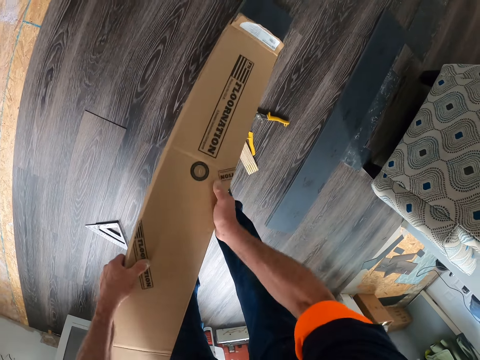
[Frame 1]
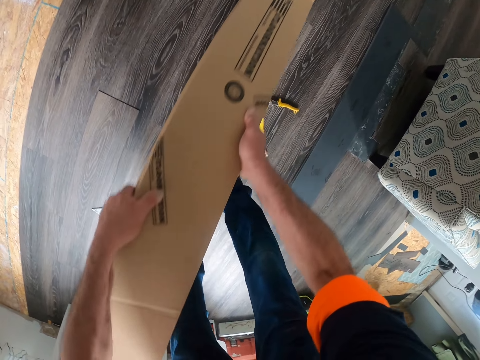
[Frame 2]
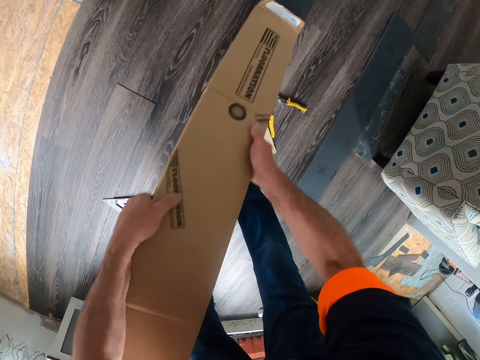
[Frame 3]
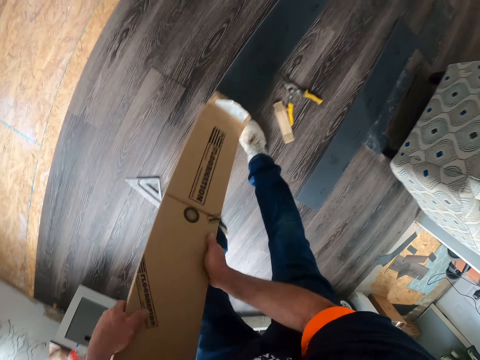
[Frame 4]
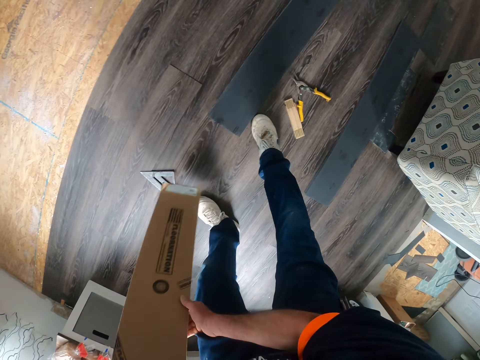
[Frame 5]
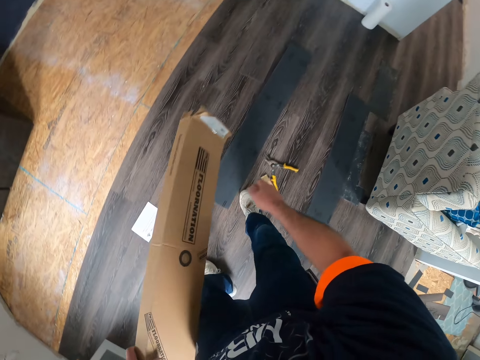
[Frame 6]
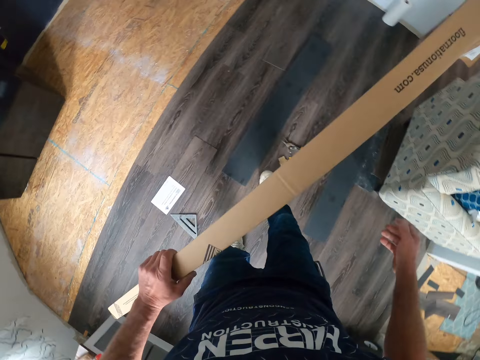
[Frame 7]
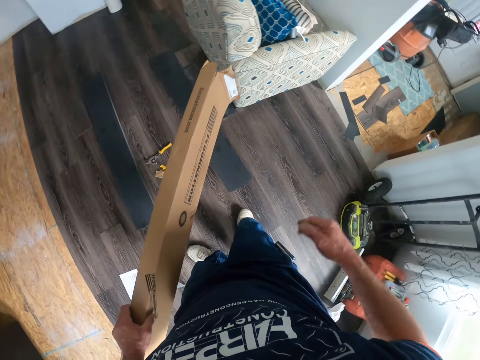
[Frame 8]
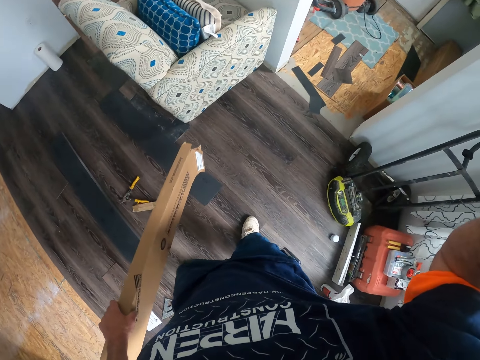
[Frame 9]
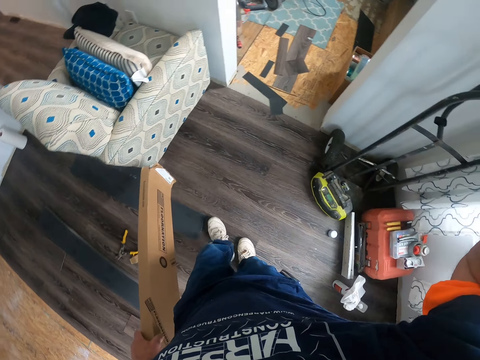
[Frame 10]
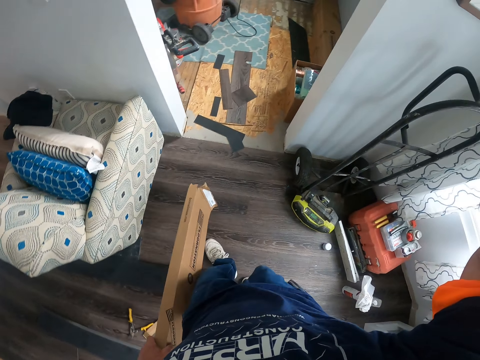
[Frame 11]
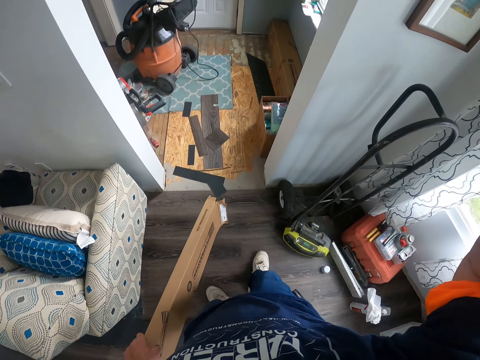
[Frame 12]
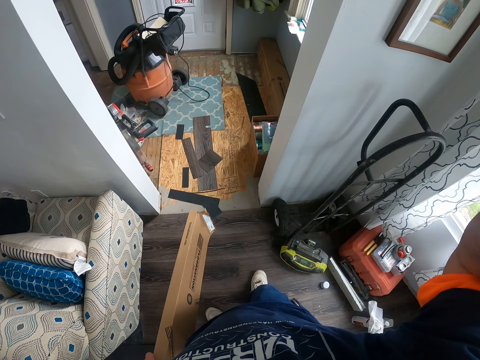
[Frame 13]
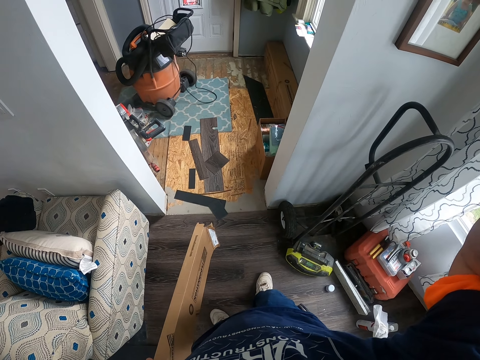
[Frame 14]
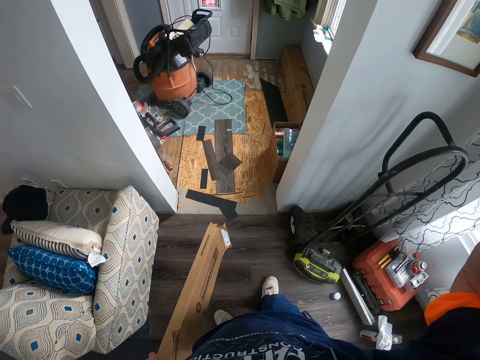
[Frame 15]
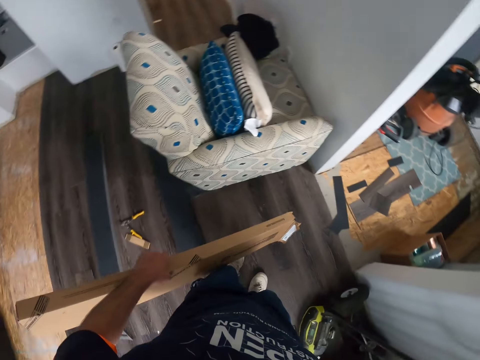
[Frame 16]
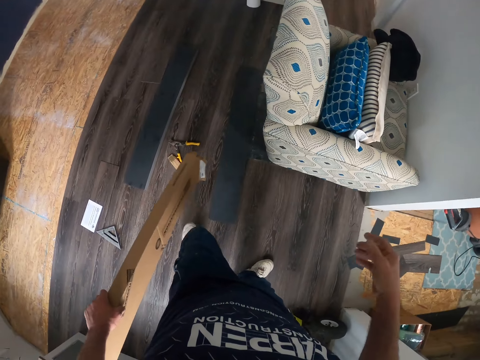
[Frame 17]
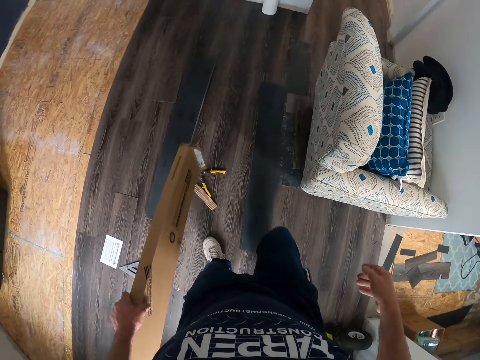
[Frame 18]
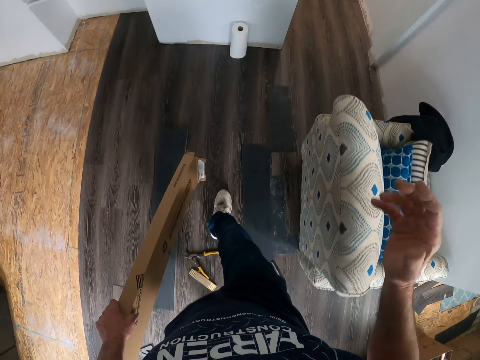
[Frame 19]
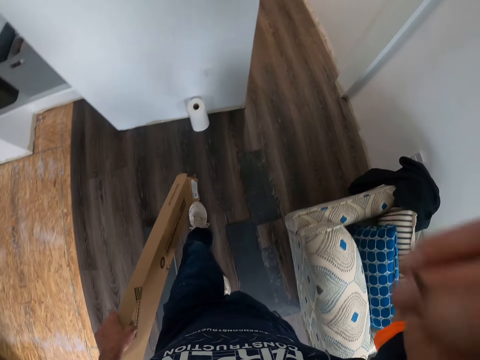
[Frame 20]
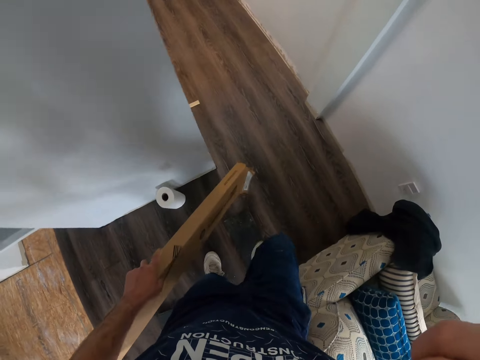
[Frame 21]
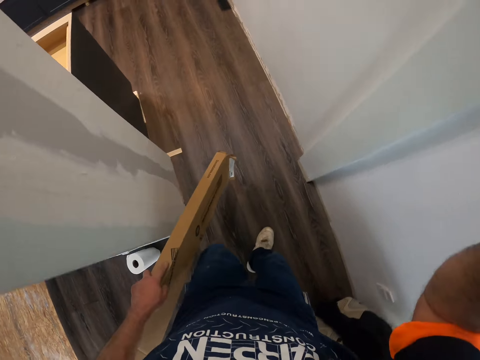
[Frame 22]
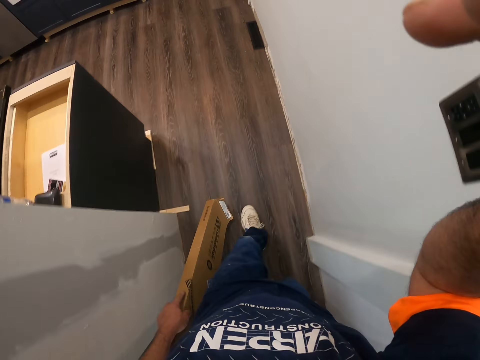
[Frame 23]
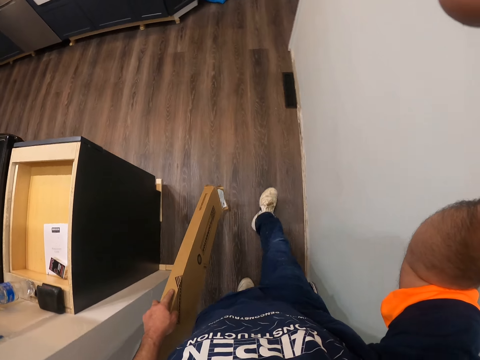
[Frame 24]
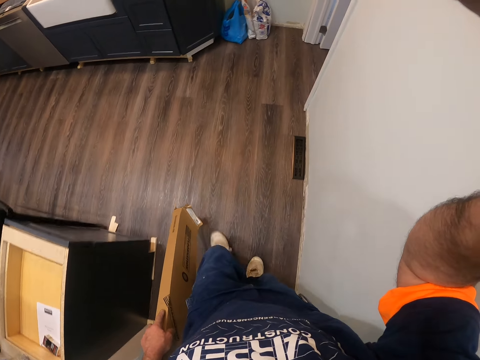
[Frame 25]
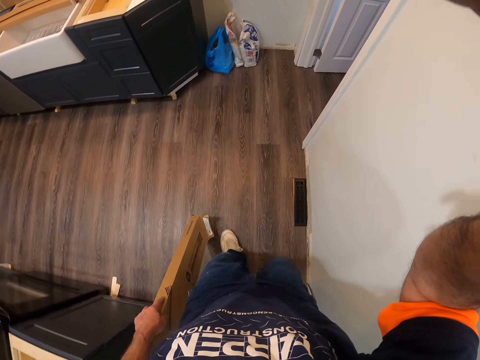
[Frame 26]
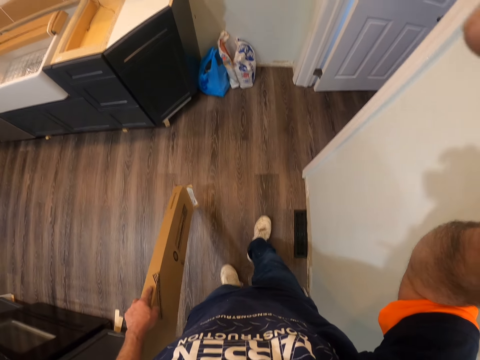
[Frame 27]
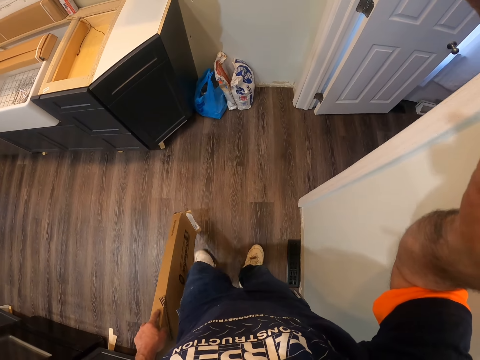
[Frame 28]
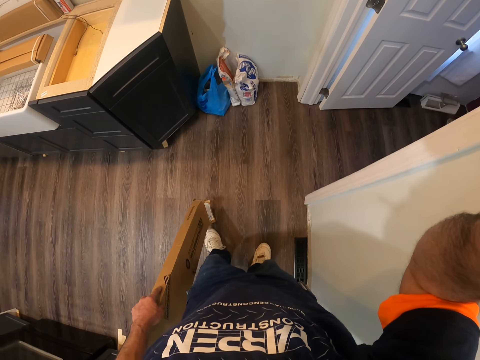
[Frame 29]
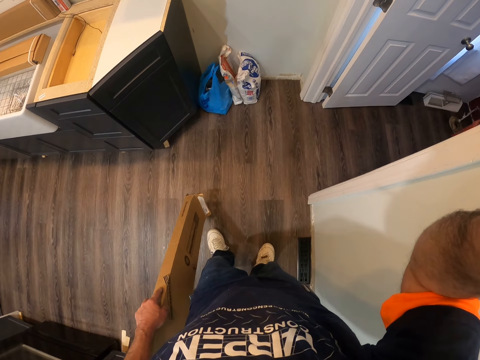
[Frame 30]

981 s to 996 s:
The camera wearer adjusts the camera and moves in the room. They take out the pencil from the ear, return the pencil in the ear and adjust the camera.
